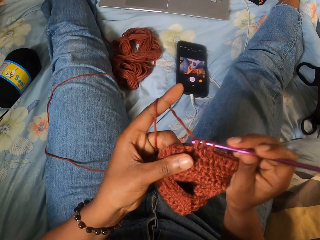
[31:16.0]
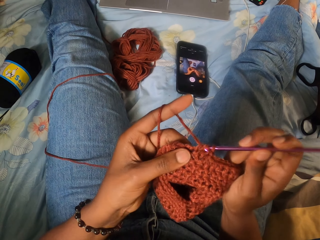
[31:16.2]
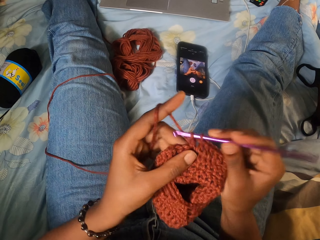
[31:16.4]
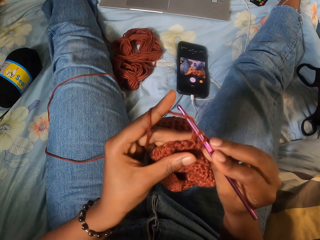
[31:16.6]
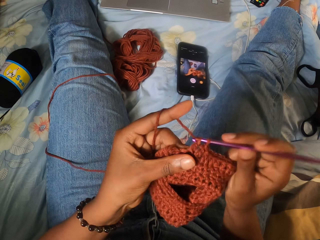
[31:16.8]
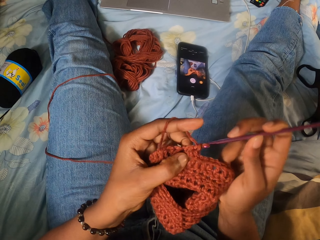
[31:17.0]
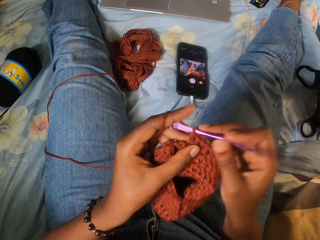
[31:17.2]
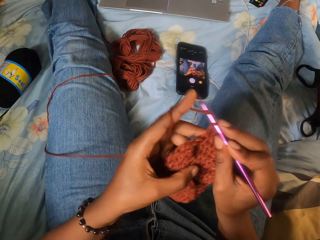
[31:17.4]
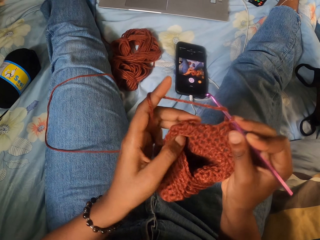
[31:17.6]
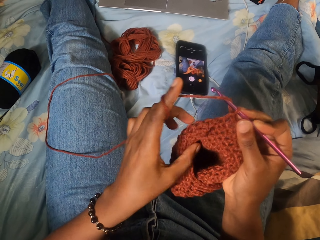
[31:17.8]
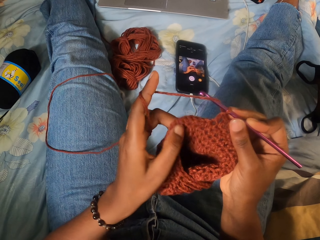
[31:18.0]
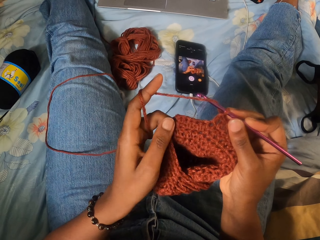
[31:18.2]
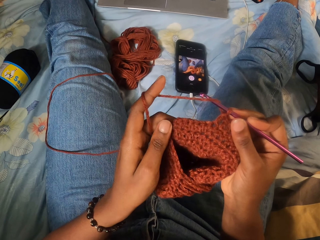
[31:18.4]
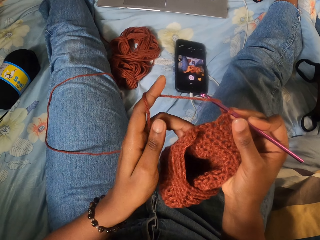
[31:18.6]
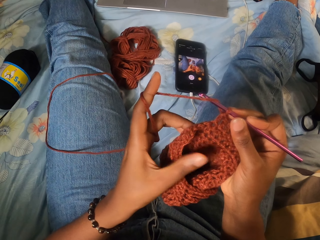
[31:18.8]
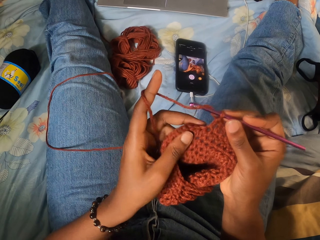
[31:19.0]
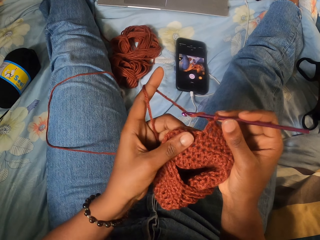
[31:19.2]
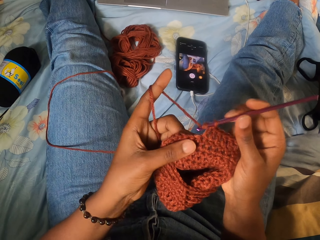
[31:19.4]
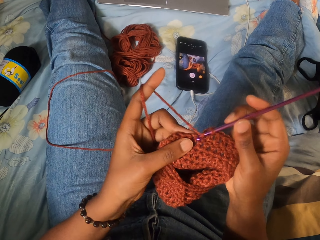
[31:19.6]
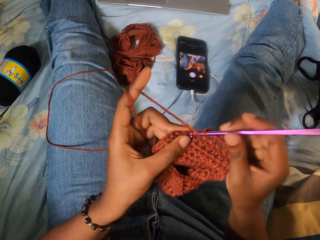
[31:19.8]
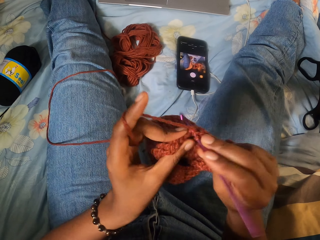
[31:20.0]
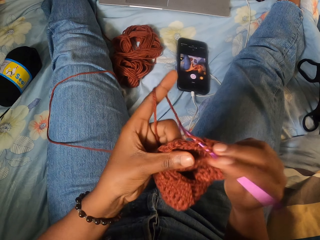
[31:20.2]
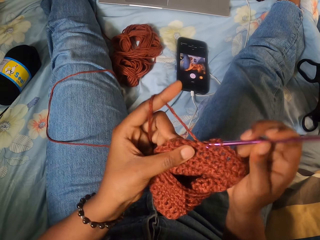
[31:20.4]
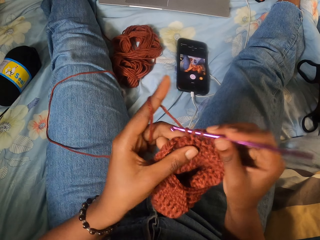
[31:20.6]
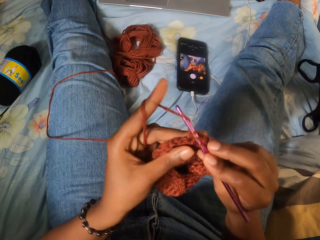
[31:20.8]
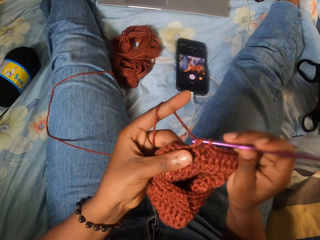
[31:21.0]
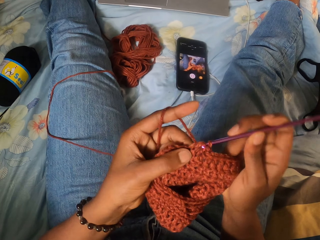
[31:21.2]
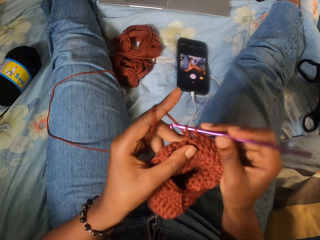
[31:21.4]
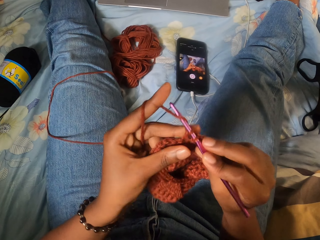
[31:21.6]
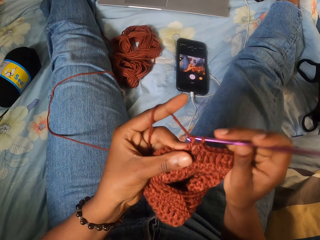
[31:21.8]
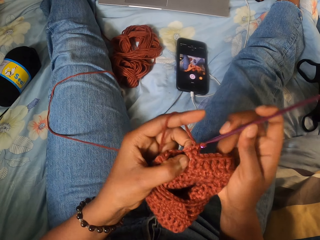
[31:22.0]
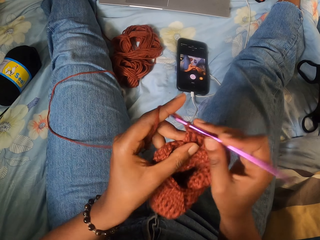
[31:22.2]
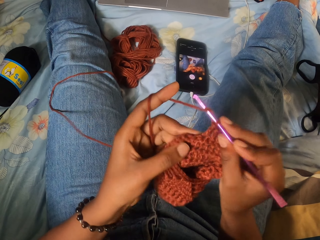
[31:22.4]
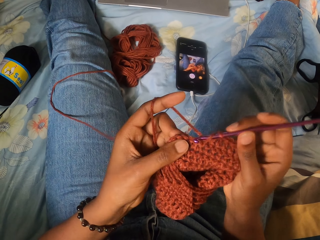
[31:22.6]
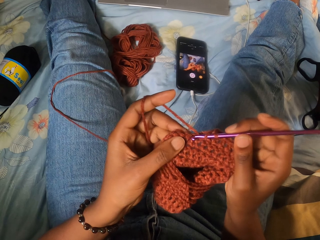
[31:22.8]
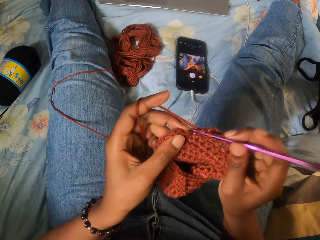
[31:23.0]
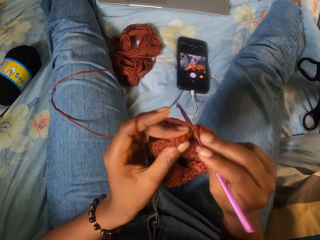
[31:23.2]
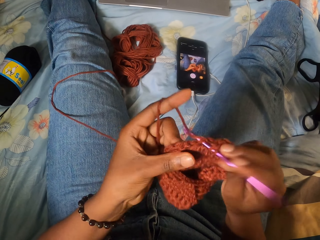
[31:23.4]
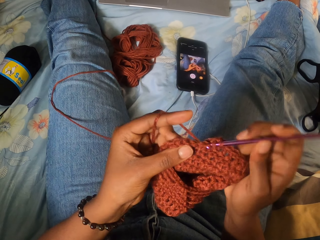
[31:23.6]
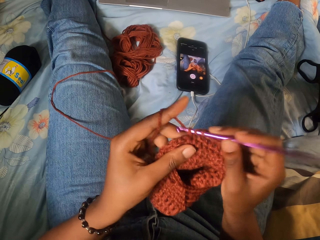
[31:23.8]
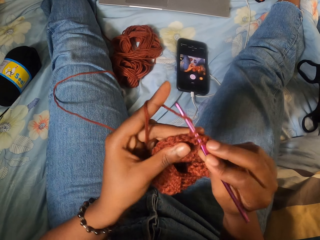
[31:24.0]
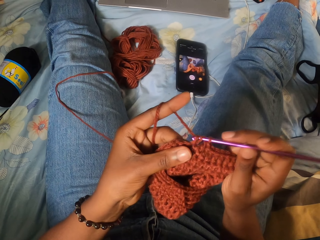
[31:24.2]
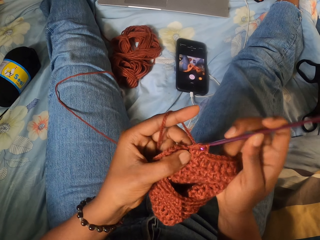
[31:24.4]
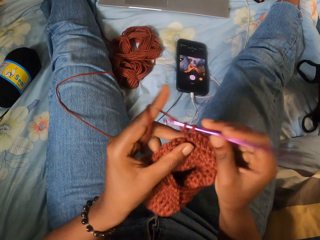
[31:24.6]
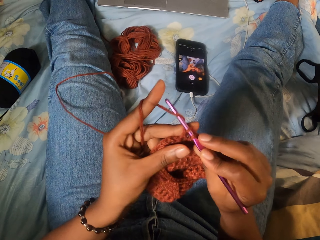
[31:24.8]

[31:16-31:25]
The camera wearer stares at the garment. They knit the garment with a crochet hook.

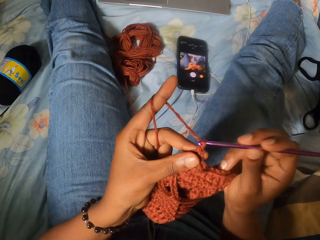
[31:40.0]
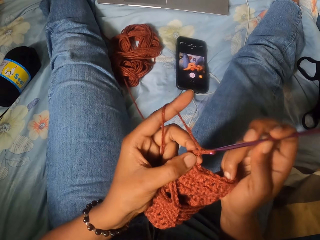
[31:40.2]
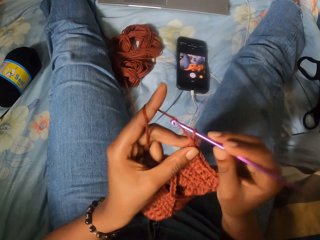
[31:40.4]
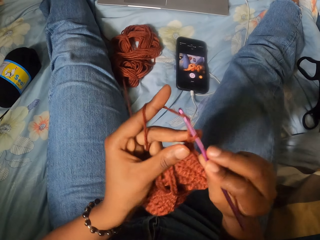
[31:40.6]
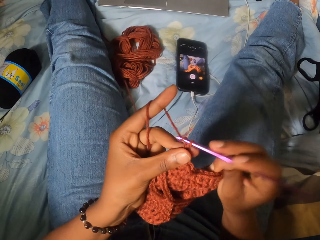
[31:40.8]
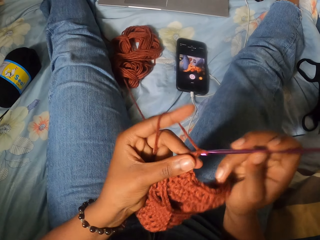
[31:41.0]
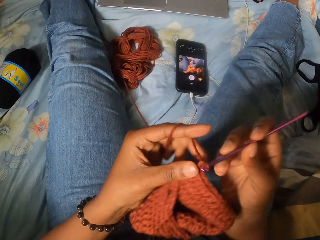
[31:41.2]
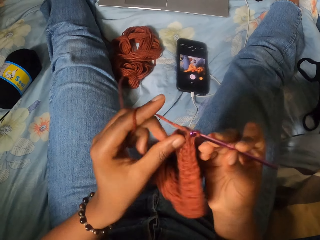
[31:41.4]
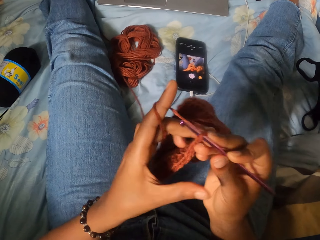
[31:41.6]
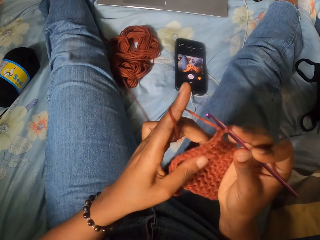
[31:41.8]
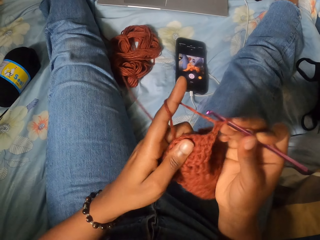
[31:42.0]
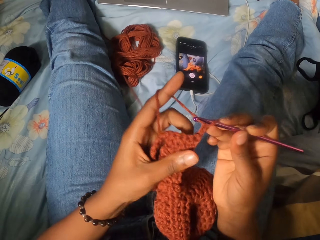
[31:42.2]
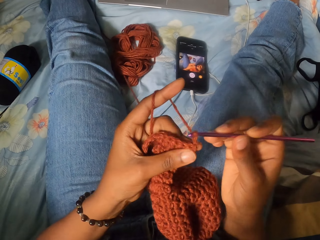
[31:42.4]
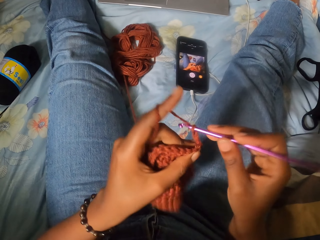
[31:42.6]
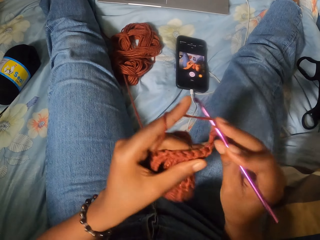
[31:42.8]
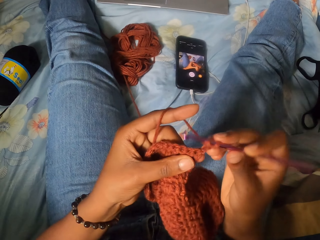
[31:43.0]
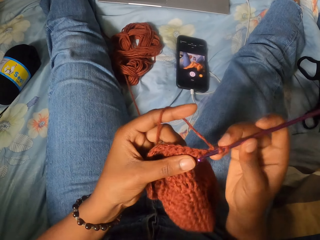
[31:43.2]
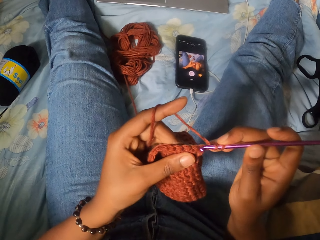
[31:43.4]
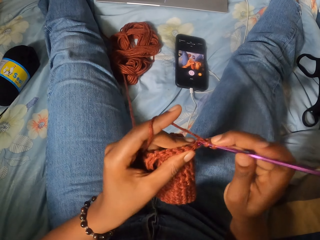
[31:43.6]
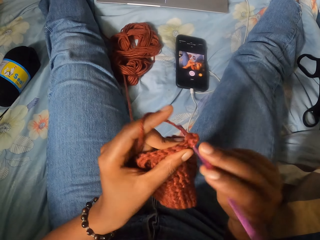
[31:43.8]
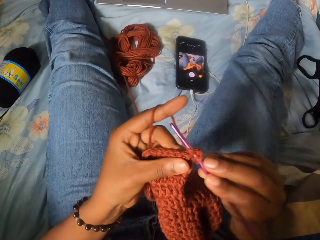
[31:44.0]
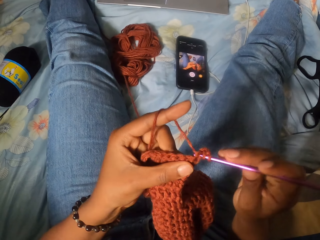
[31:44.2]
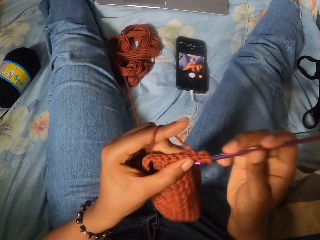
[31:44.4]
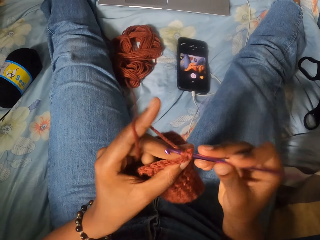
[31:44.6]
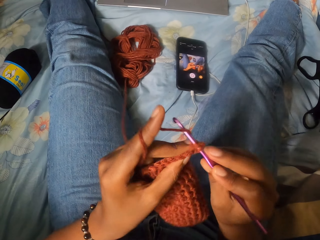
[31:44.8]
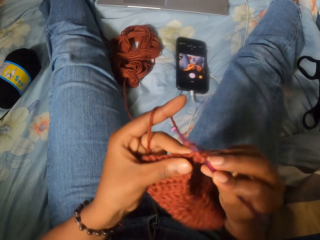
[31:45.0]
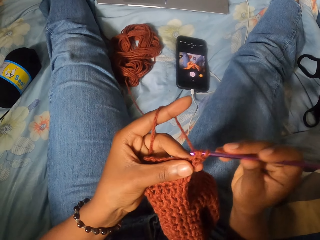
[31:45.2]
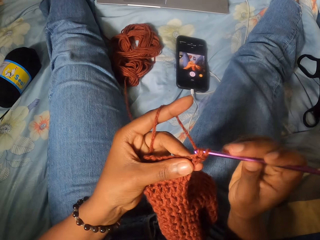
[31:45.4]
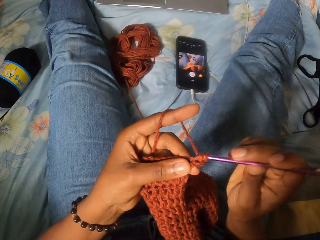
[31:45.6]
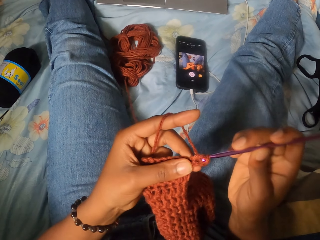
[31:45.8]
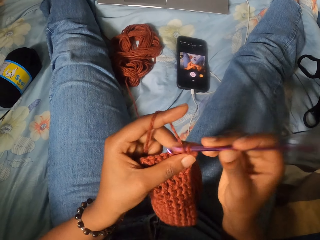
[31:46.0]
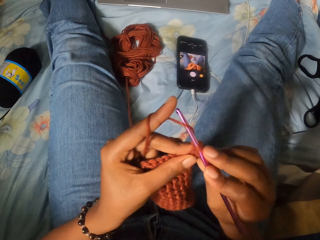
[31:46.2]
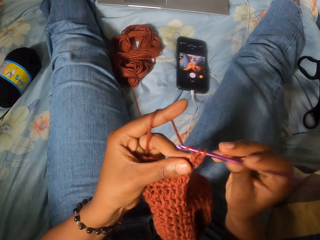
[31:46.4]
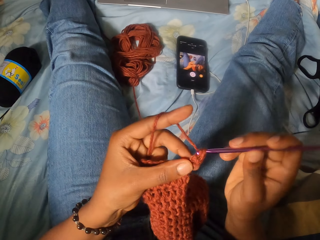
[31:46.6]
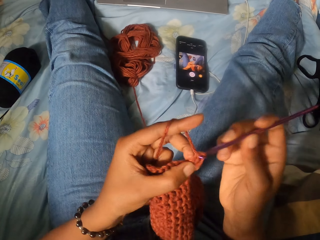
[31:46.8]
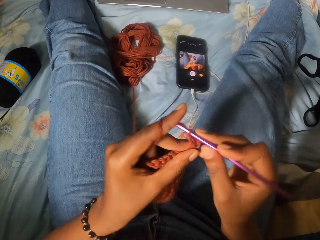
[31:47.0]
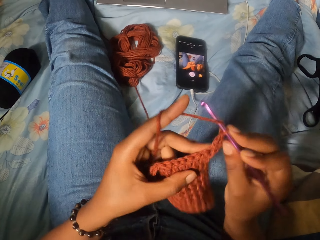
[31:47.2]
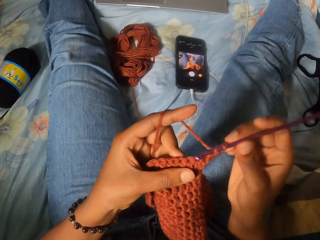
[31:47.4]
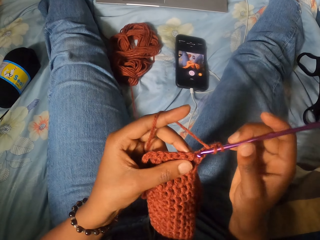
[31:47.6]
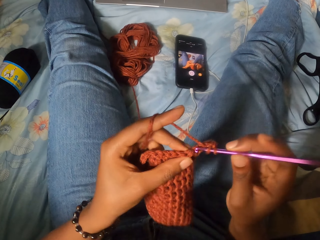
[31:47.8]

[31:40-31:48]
The camera wearer turns the garment. They knit the garment with a crochet hook.

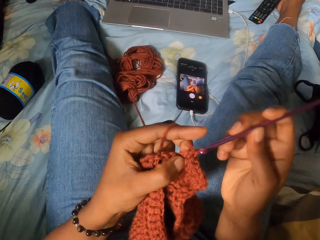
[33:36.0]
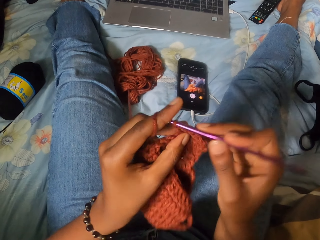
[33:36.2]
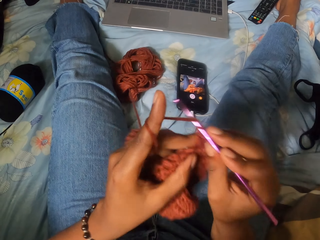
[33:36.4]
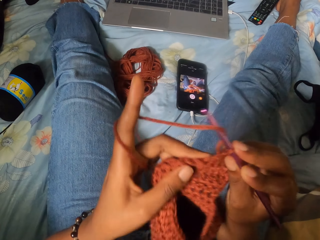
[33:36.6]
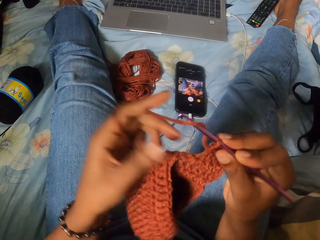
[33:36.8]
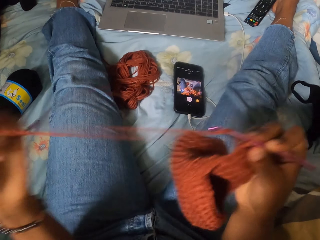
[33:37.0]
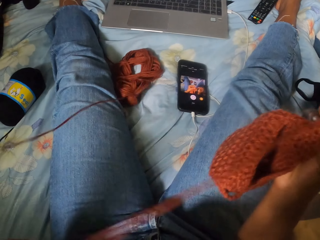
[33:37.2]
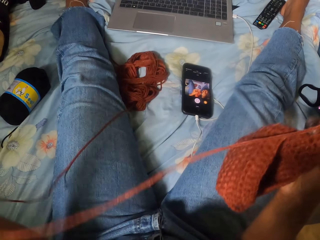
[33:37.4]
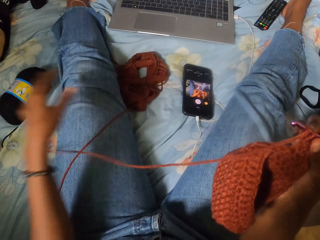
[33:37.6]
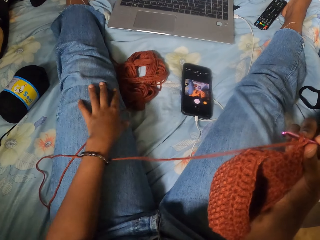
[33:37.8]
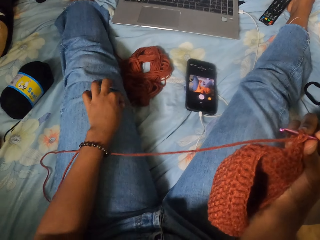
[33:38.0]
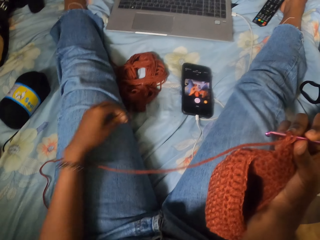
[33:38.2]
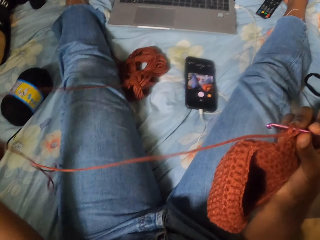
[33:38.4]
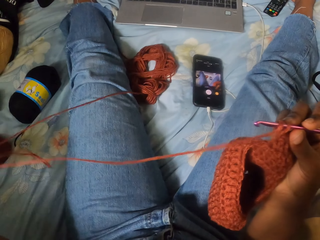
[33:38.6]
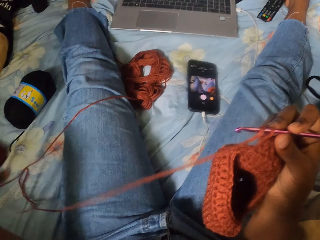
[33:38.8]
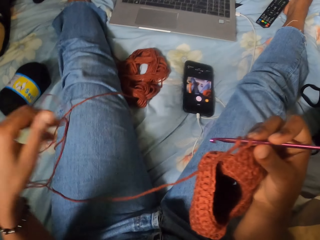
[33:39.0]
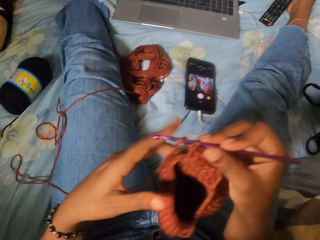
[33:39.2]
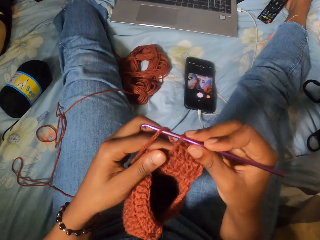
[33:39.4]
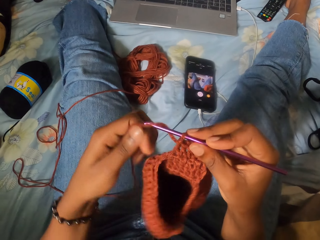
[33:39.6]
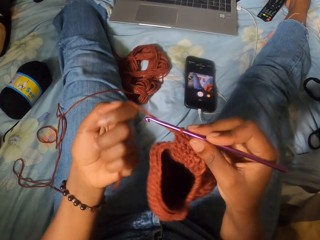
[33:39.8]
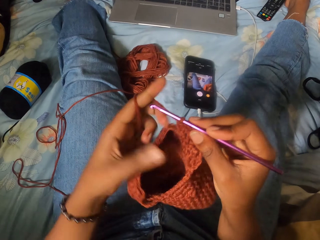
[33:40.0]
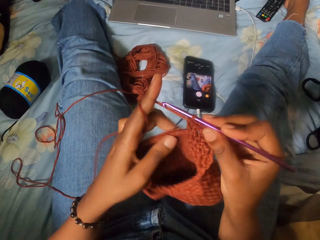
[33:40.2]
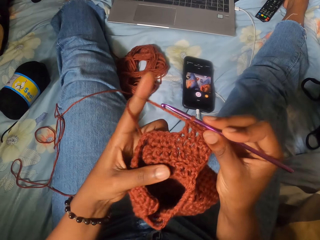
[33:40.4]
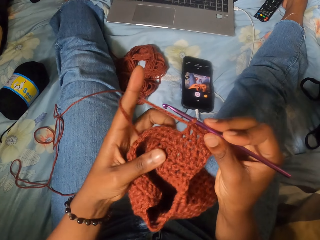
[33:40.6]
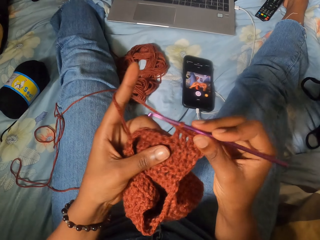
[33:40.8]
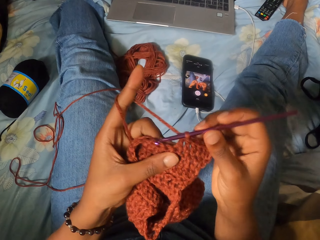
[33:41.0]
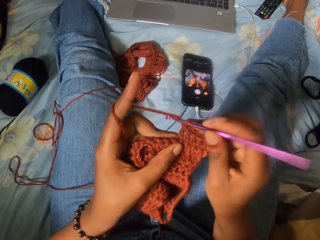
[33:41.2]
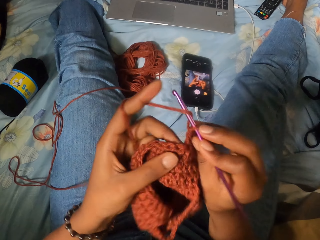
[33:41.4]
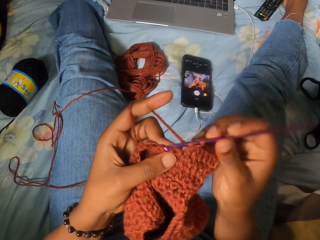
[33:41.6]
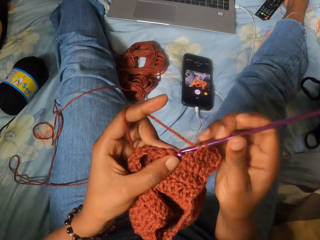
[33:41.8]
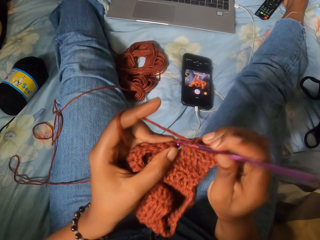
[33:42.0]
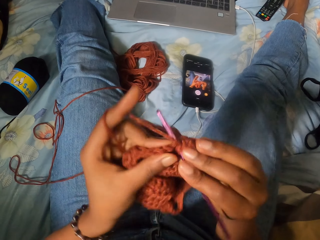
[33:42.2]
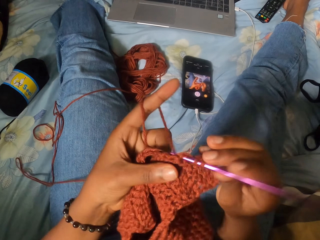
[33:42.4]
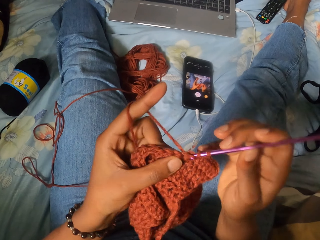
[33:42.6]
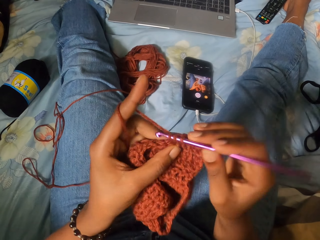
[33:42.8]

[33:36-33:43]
The camera wearer makes the string longer.
